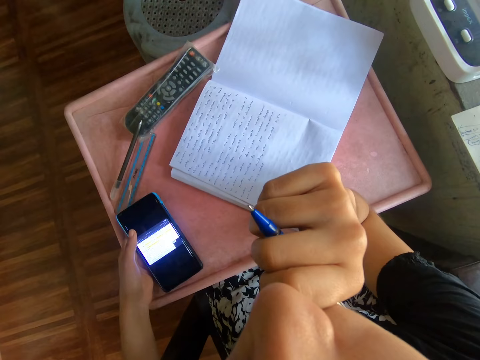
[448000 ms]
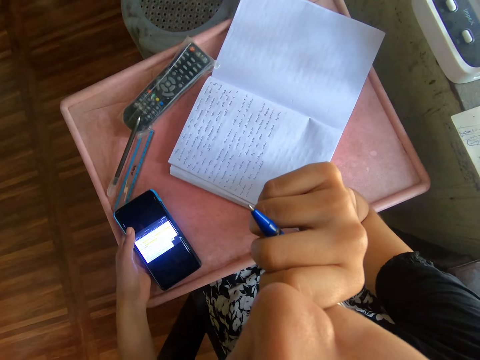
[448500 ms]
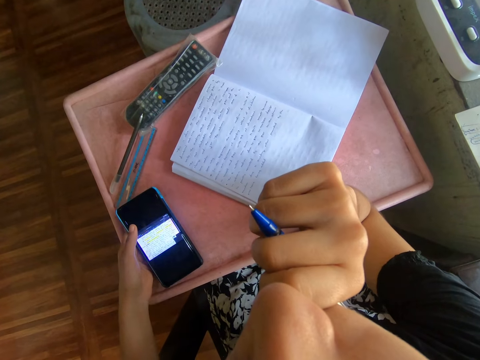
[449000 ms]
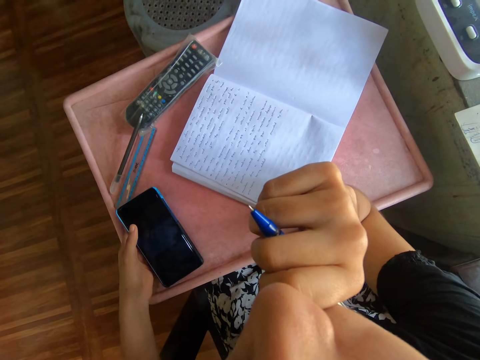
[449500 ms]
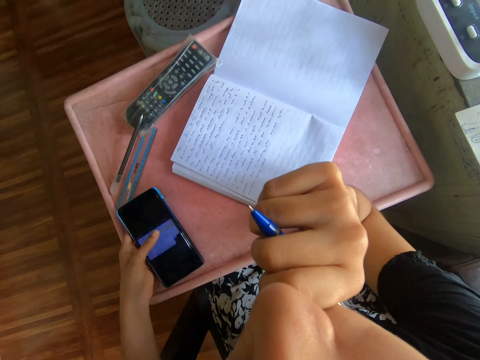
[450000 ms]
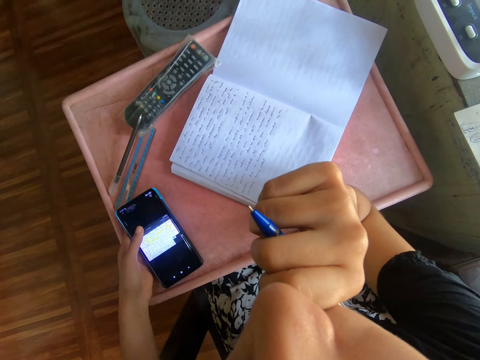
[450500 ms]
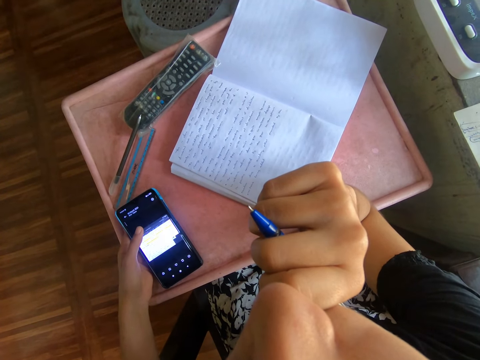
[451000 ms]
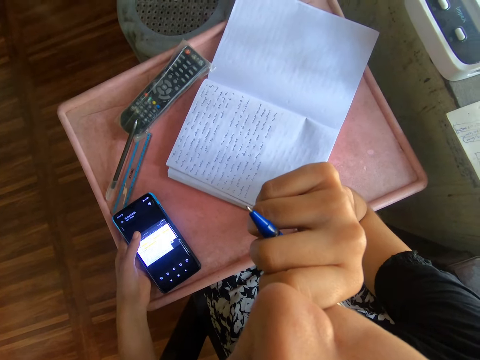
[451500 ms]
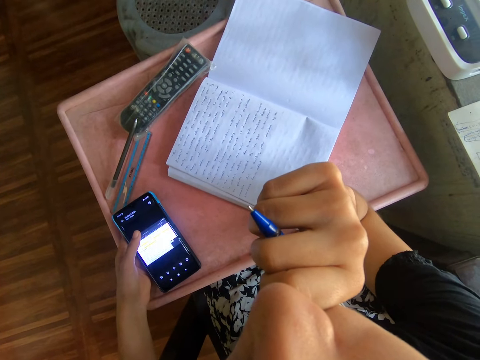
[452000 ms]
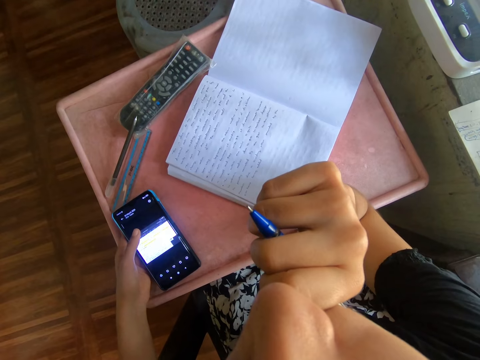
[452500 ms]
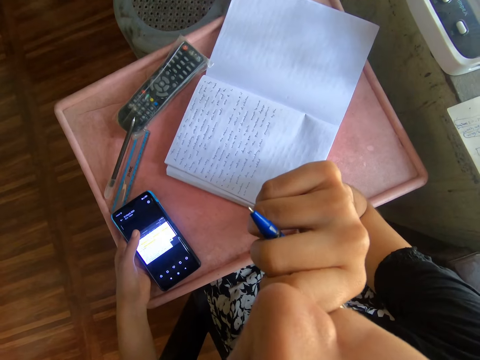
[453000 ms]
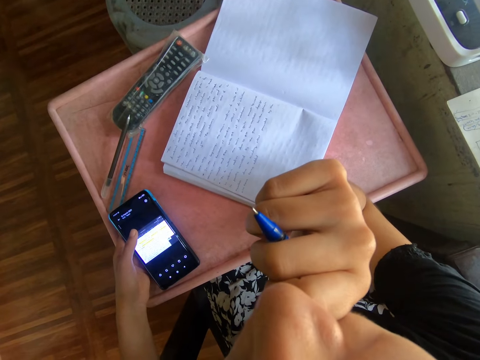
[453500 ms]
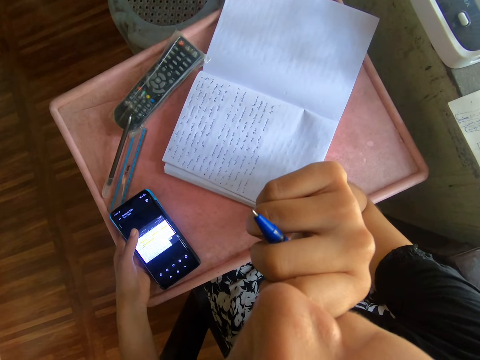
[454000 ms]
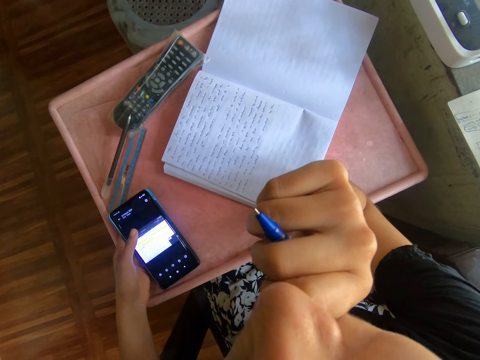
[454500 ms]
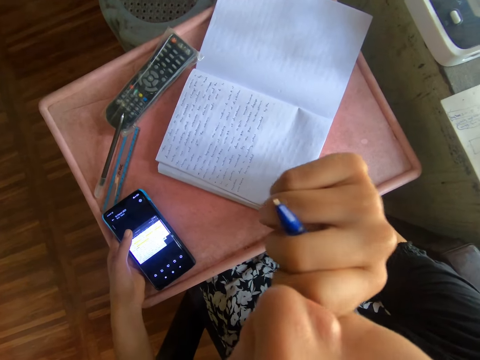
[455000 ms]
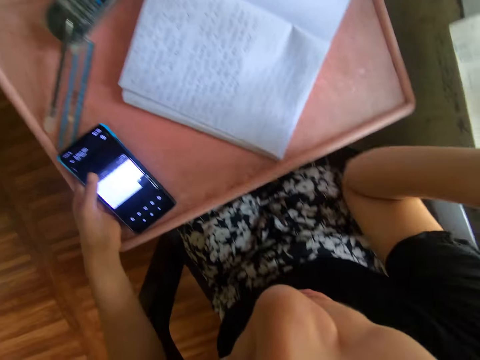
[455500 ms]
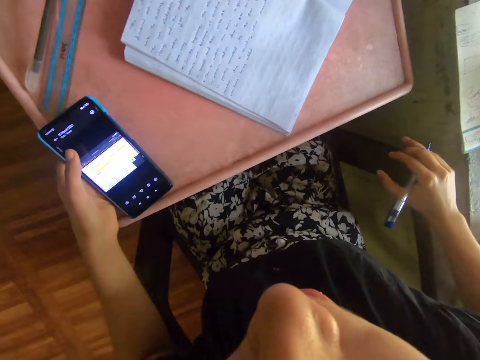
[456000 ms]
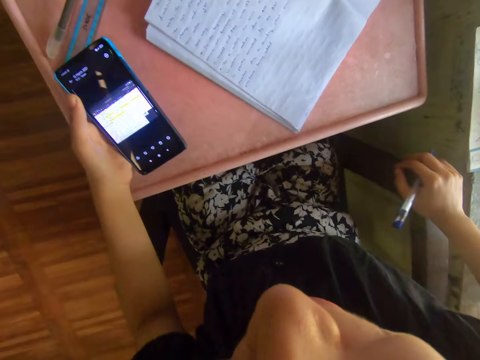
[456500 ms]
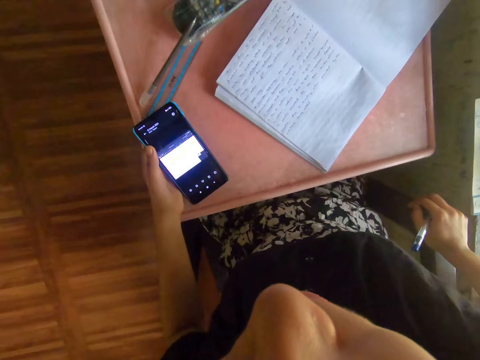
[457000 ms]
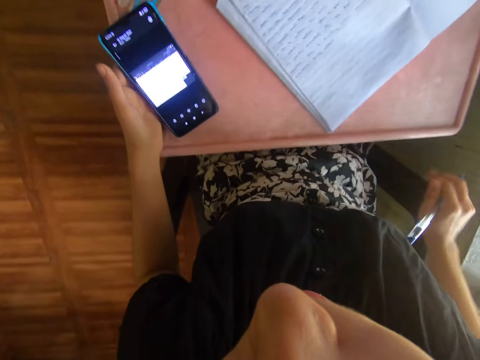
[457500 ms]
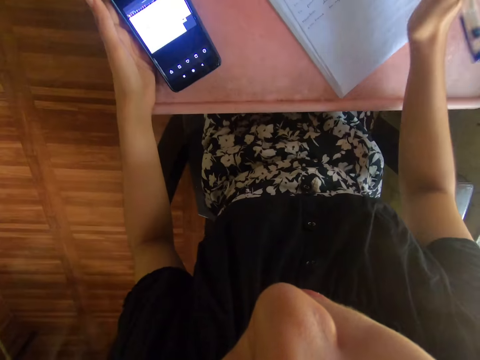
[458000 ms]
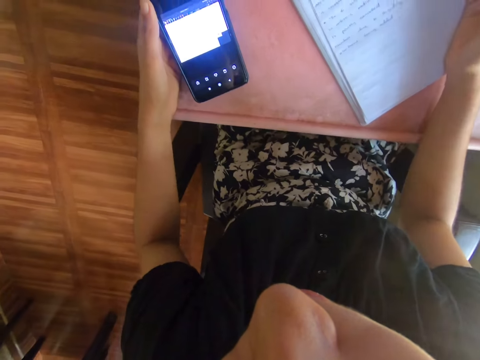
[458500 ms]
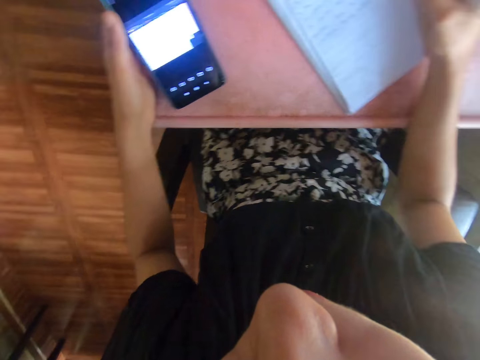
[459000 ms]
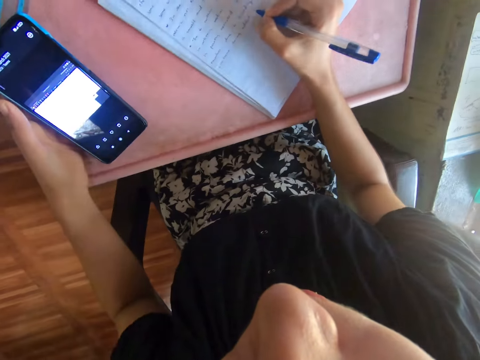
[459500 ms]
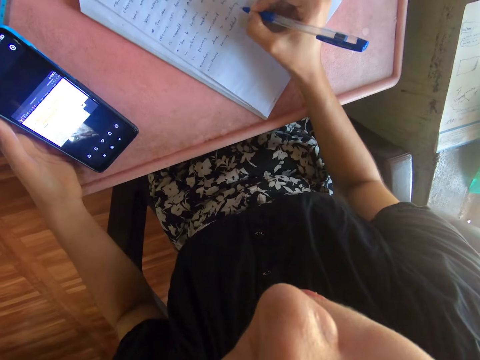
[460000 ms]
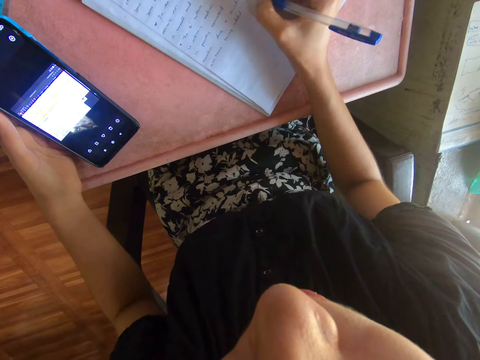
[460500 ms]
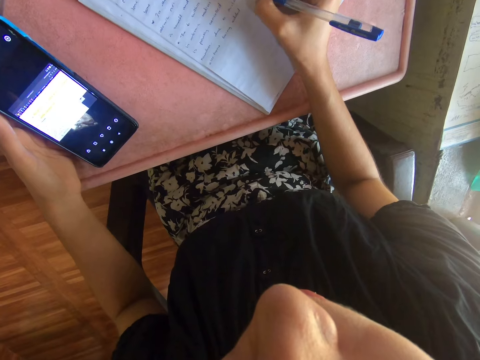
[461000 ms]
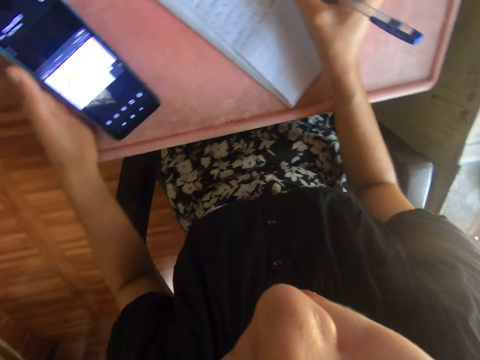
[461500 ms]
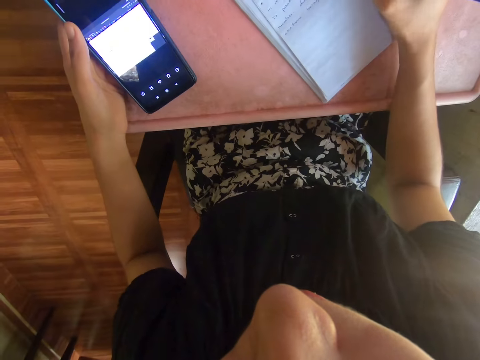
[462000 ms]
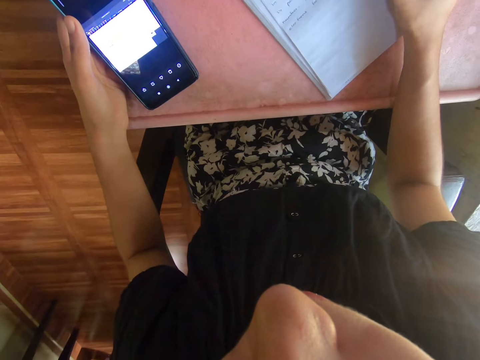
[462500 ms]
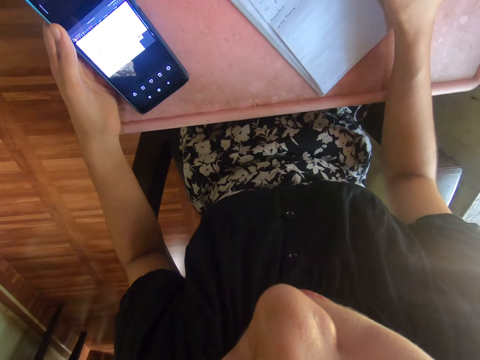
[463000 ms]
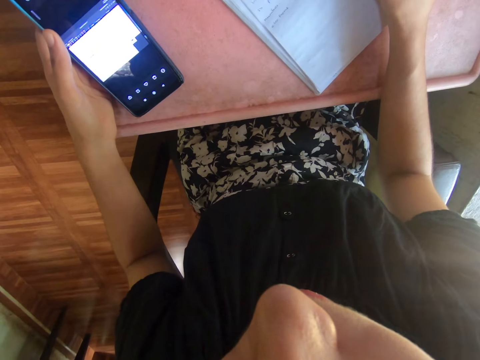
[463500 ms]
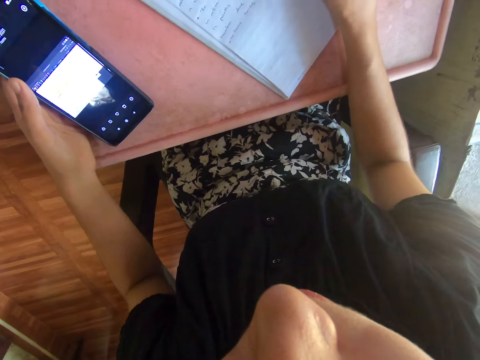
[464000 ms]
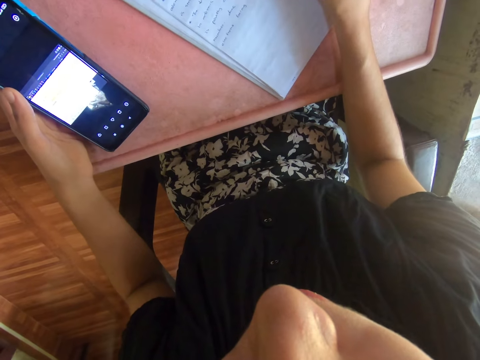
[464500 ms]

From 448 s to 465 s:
The camera wearer touches the phone with the left finger. They hold the mouth with the right hand. They release the mouth. They move the right hand. They move a bit on the chair. They place the hand on the book. They place the hand on the table. They write on the book using a ball pen.

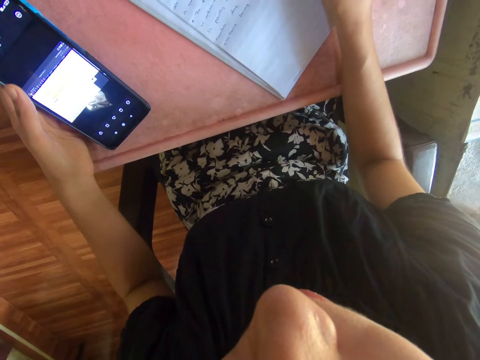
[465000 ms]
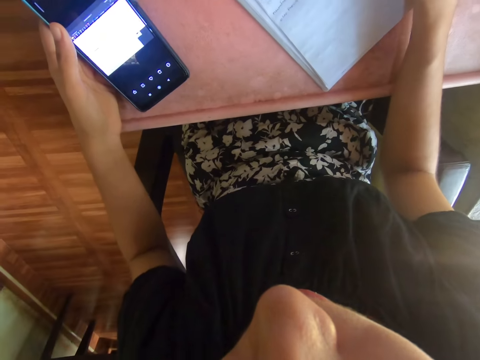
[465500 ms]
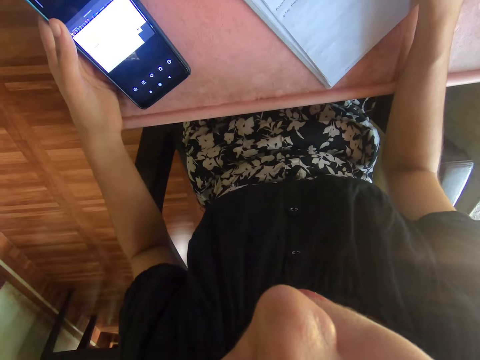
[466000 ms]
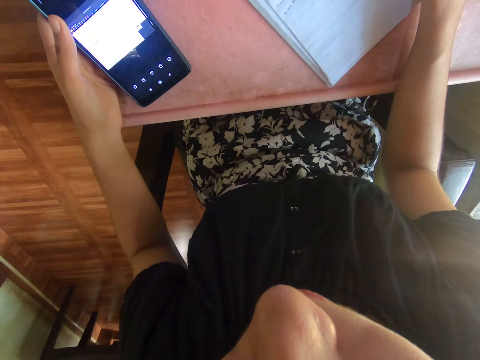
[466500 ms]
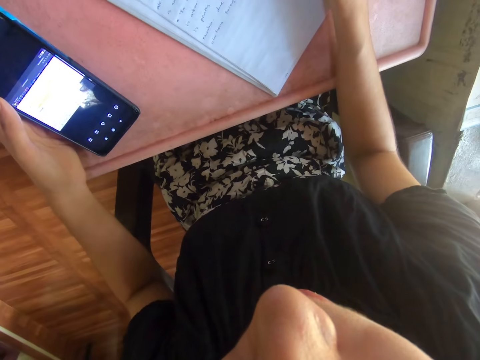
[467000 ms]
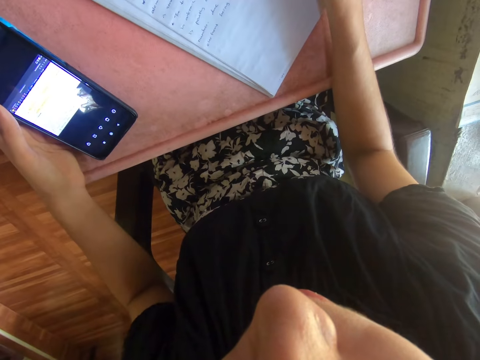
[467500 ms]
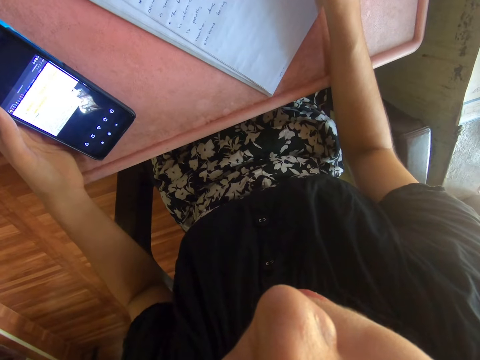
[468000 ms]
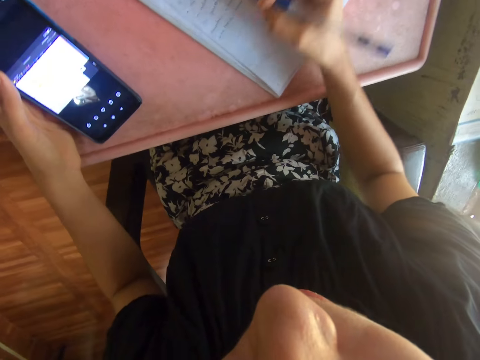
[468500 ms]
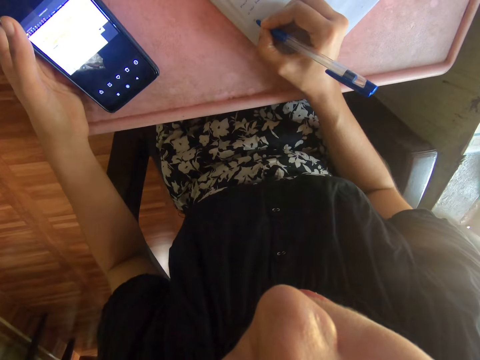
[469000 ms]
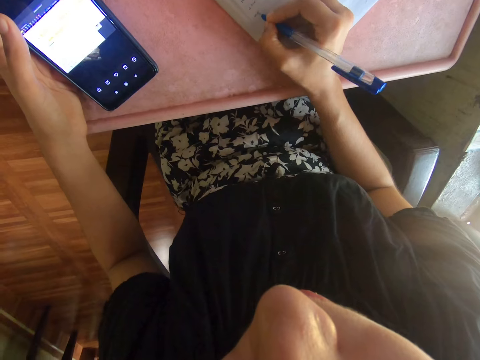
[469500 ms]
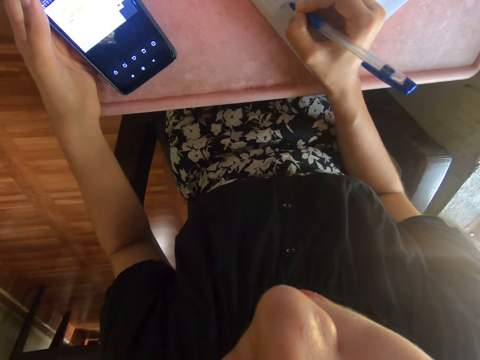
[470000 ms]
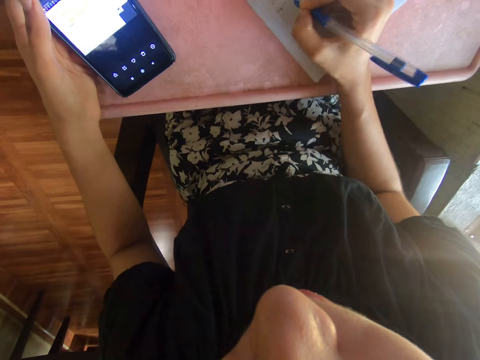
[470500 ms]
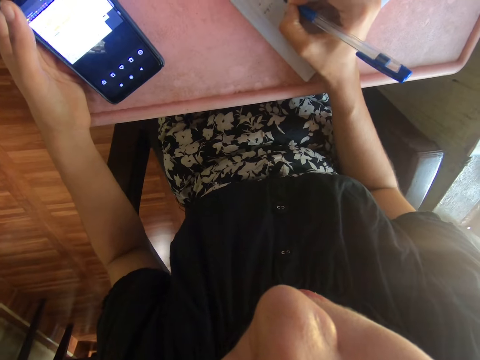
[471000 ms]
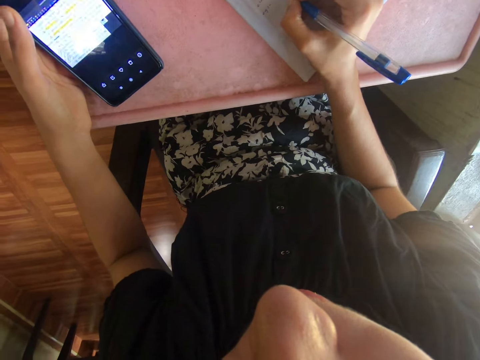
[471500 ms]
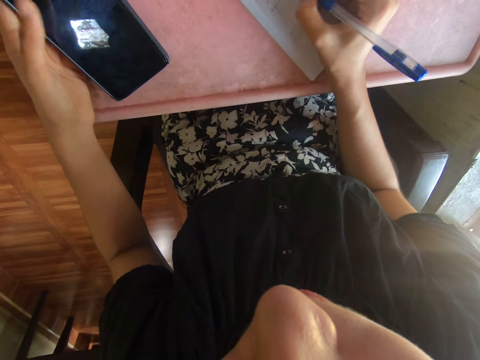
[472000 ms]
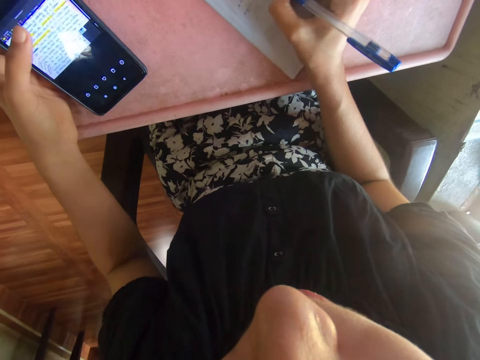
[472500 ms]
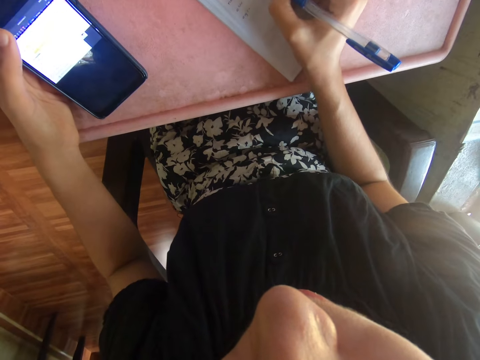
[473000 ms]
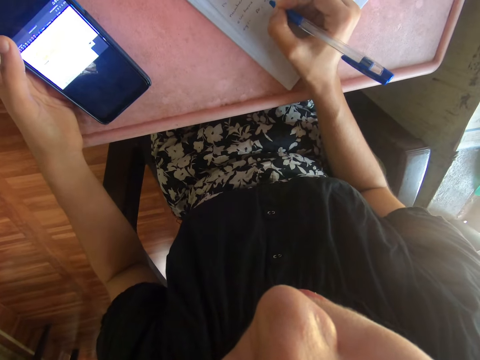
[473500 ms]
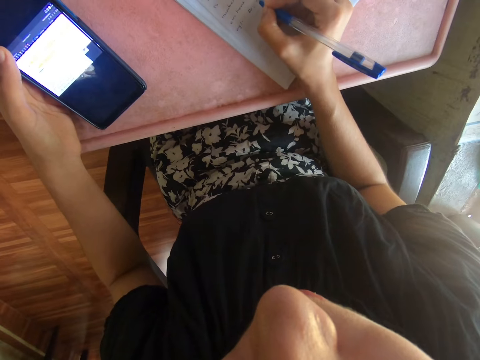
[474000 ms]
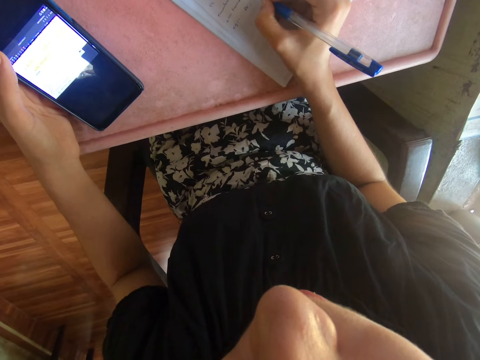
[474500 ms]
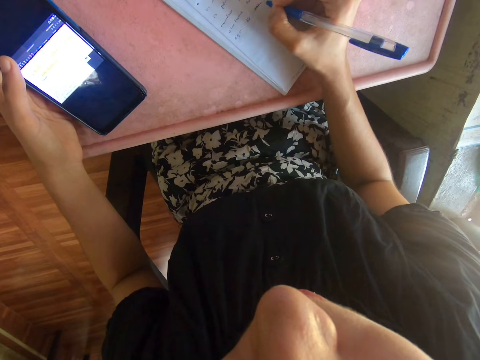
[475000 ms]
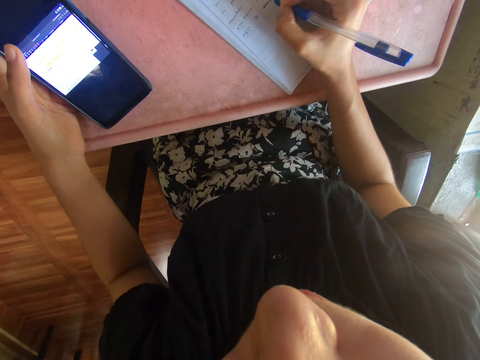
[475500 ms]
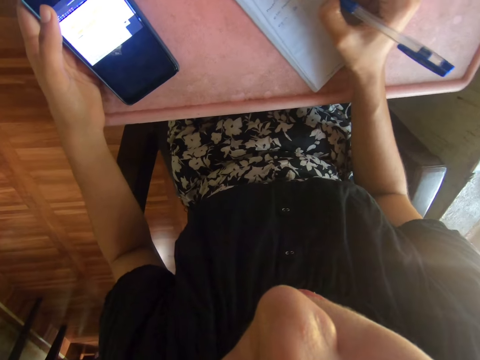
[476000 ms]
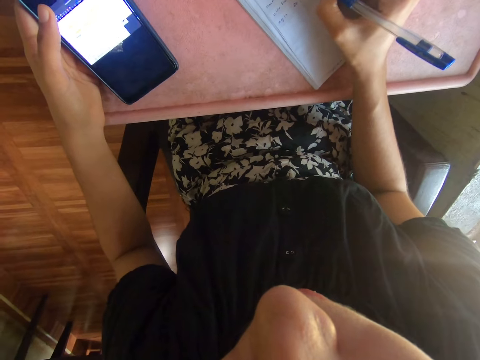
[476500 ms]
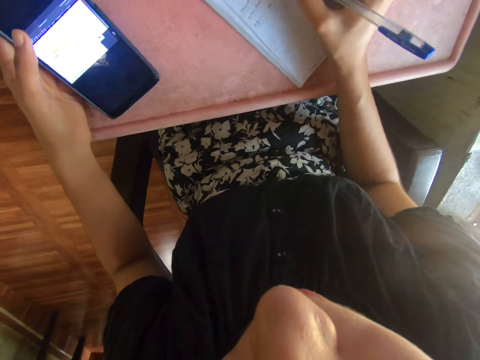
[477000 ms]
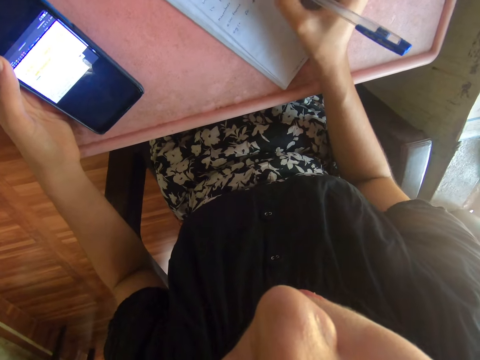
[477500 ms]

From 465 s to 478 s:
The camera wearer touches the phone with the left finger. They write on the book using a ball pen.
